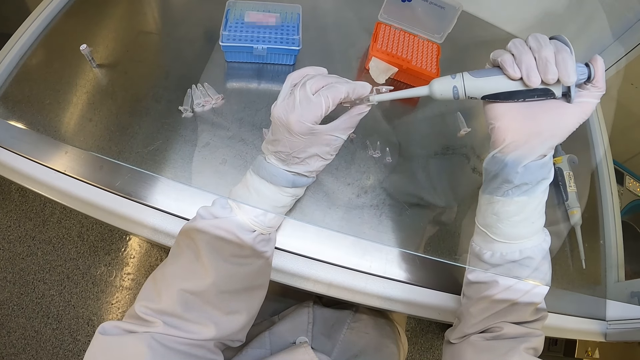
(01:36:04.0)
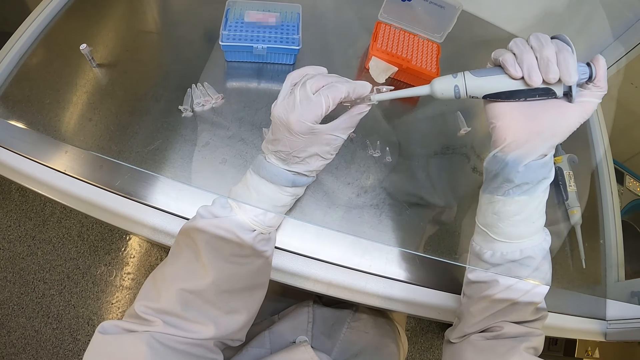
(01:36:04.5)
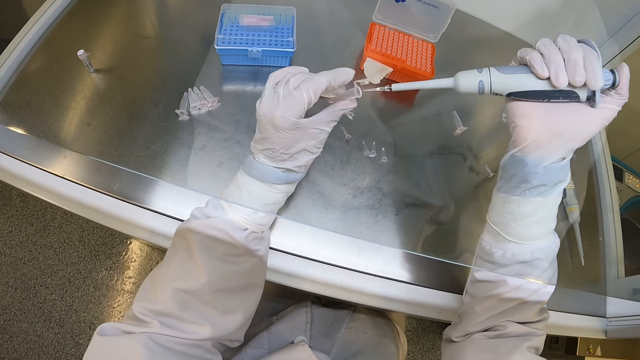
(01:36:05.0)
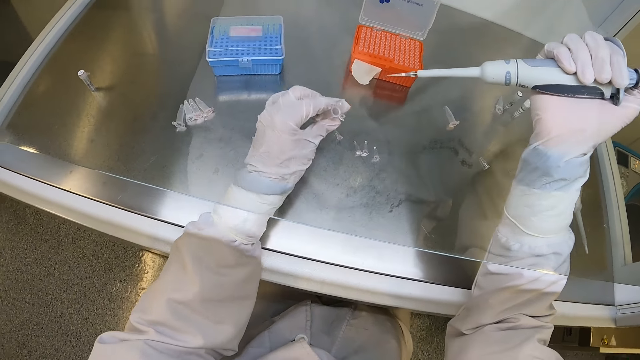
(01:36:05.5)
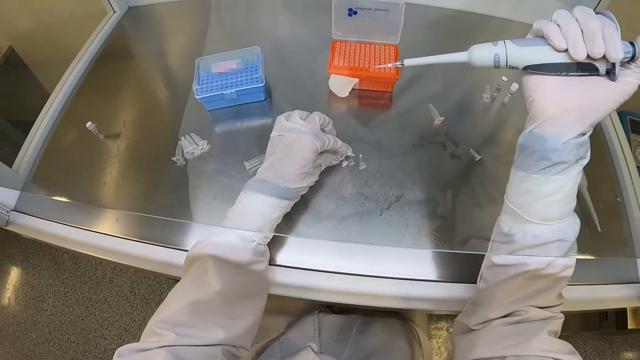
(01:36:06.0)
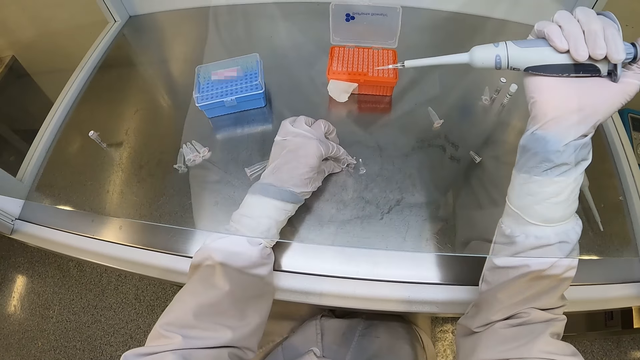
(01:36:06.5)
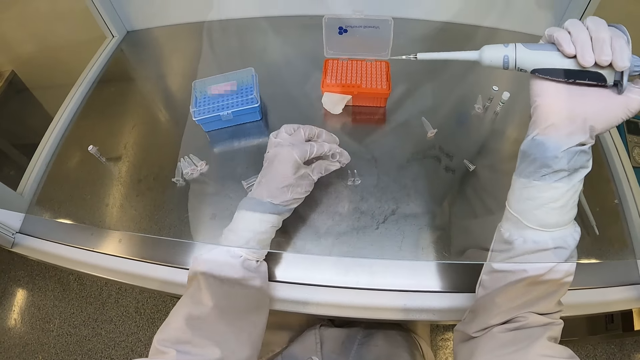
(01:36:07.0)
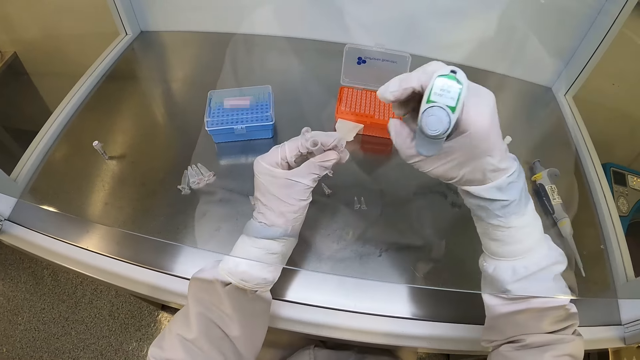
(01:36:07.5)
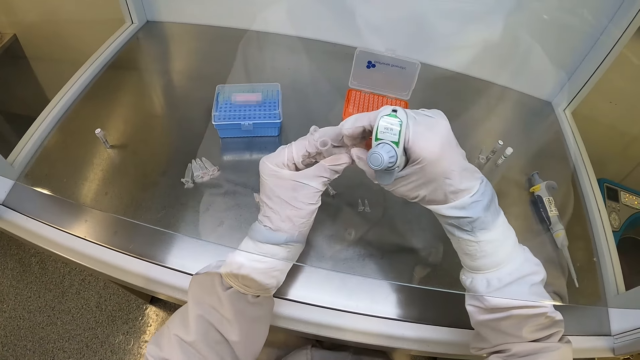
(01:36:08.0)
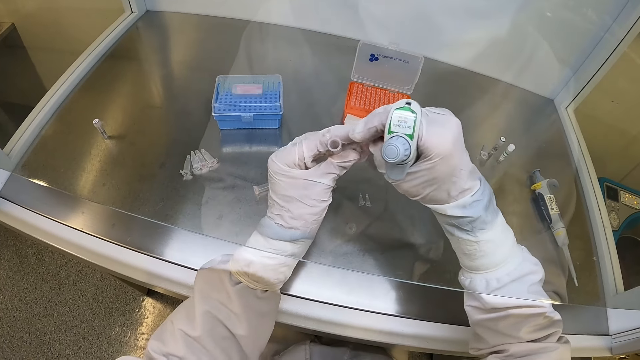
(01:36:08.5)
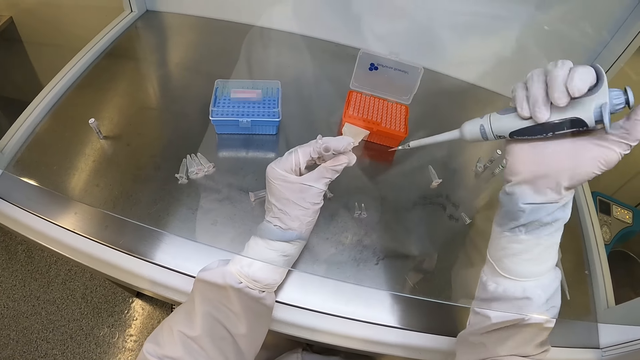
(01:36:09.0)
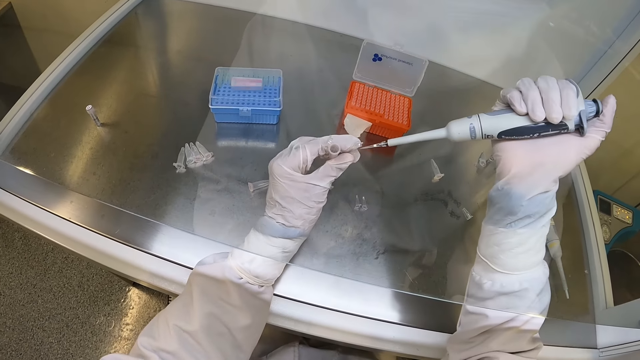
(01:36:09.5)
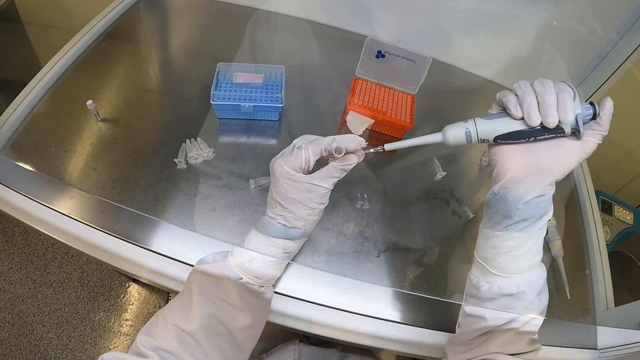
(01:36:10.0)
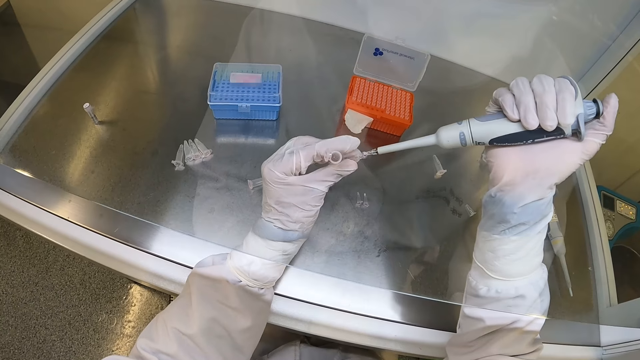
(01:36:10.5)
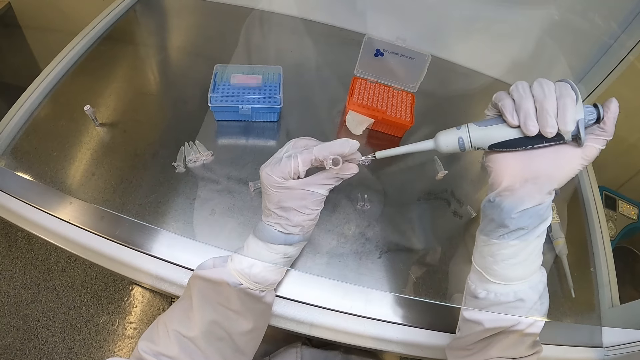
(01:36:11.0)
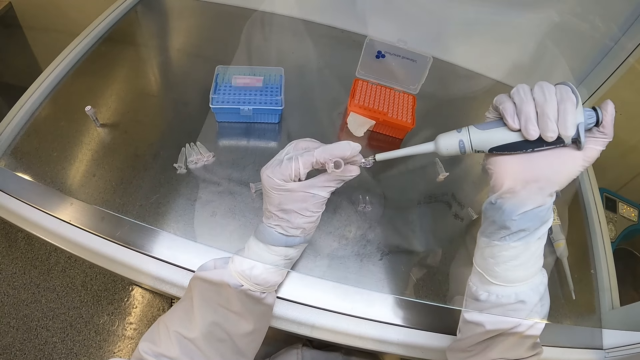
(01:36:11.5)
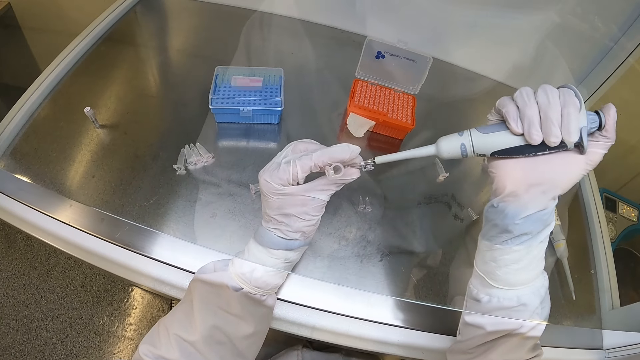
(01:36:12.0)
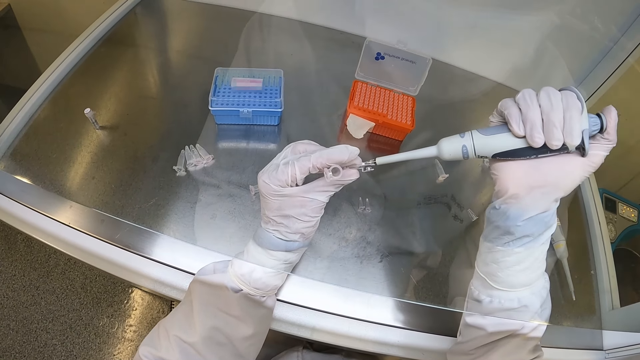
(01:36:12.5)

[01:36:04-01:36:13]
The camera wearer picks up a centrifuge tube from the lab workbench with his left hand. He puts the test tube on the table. He opens the centrifuge tube in his left hand with his right hand. He closes the test tube. He transfers some syrup into the centrifuge tube from the micropipette in his right hand.

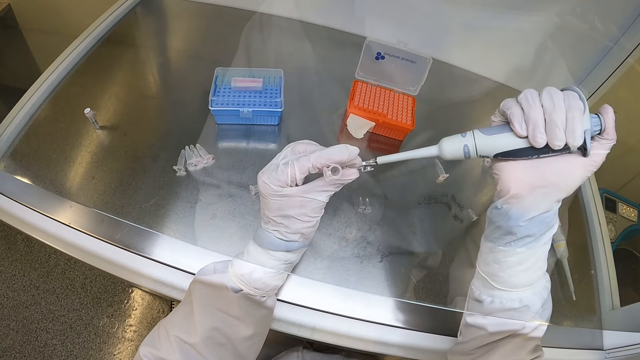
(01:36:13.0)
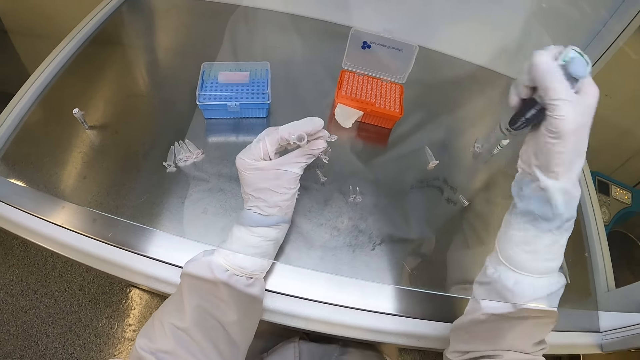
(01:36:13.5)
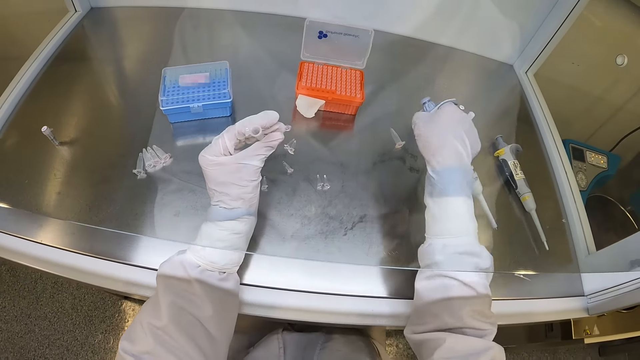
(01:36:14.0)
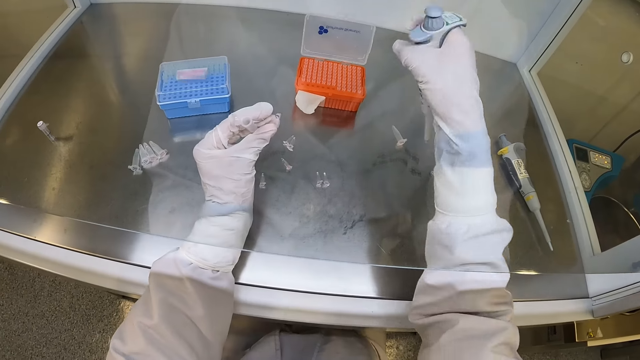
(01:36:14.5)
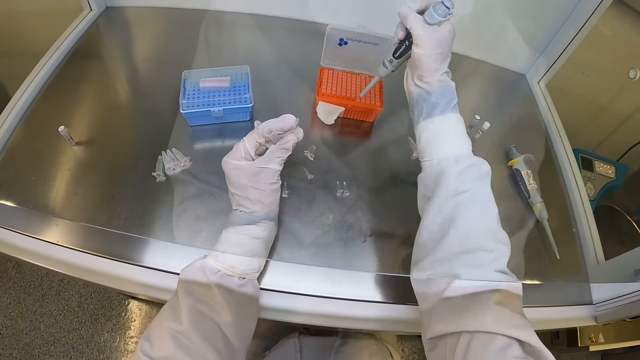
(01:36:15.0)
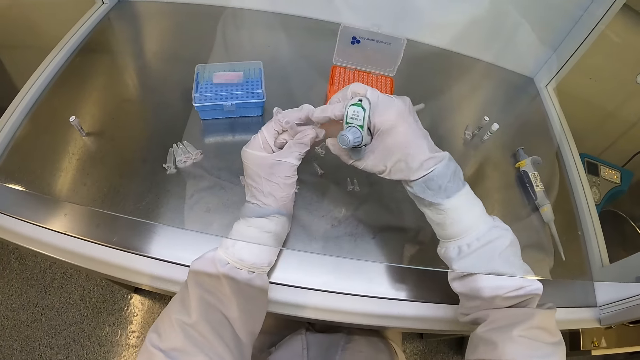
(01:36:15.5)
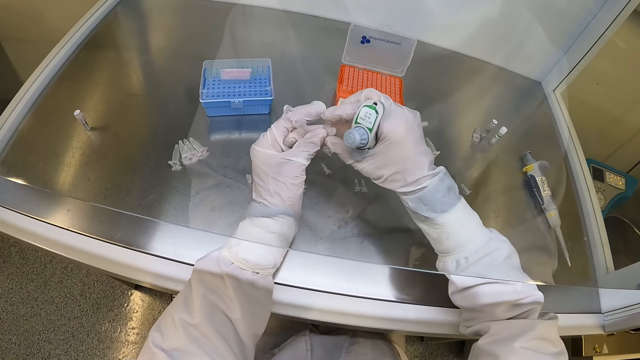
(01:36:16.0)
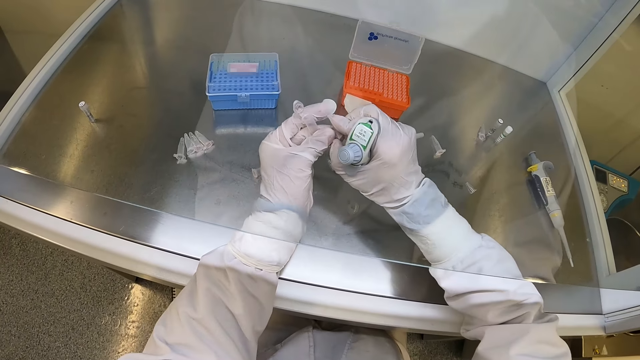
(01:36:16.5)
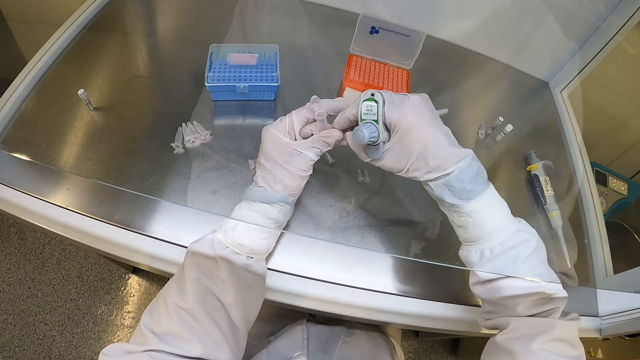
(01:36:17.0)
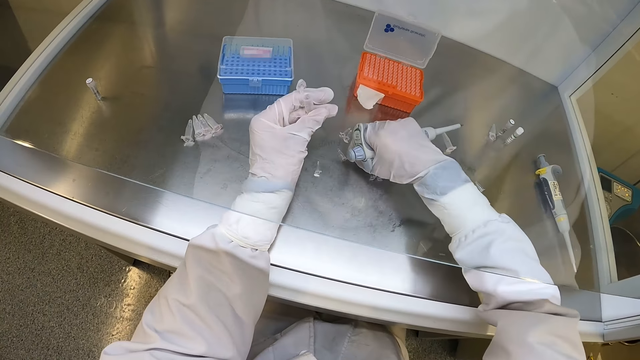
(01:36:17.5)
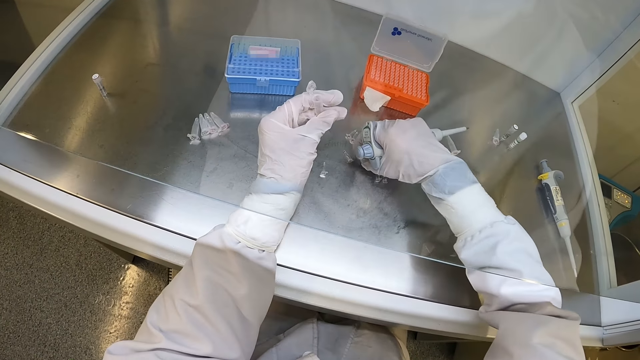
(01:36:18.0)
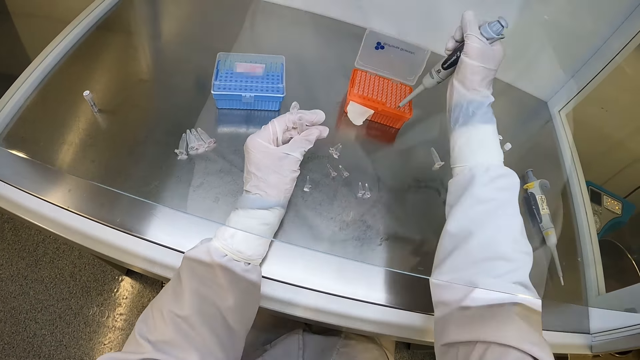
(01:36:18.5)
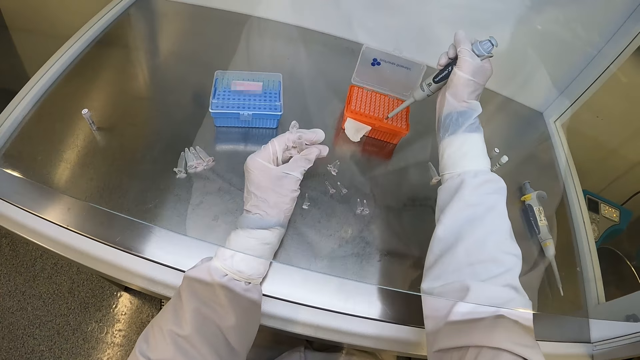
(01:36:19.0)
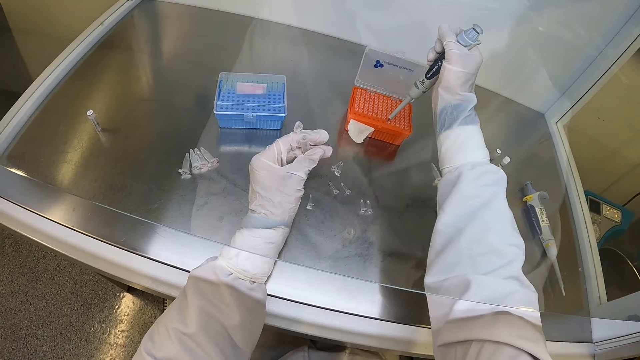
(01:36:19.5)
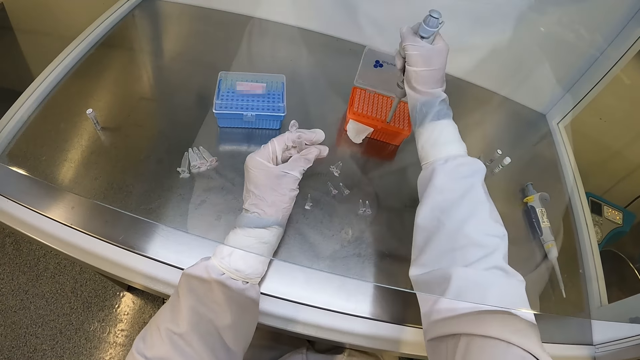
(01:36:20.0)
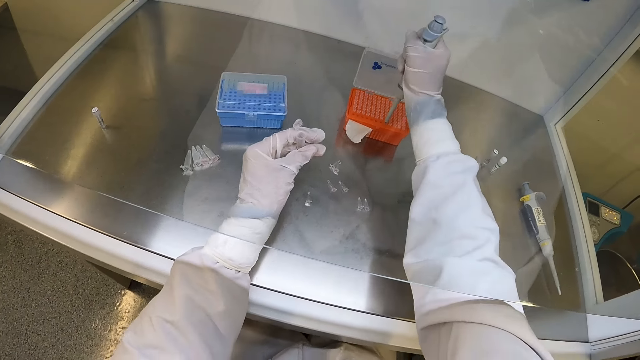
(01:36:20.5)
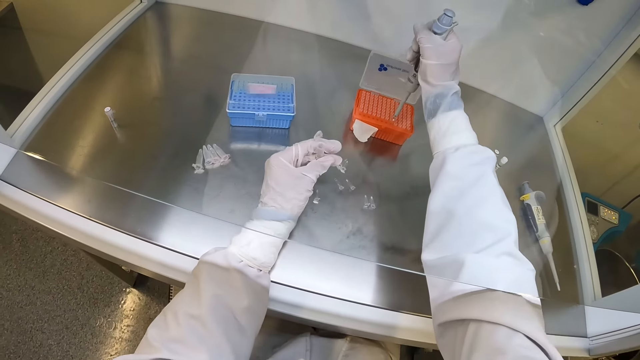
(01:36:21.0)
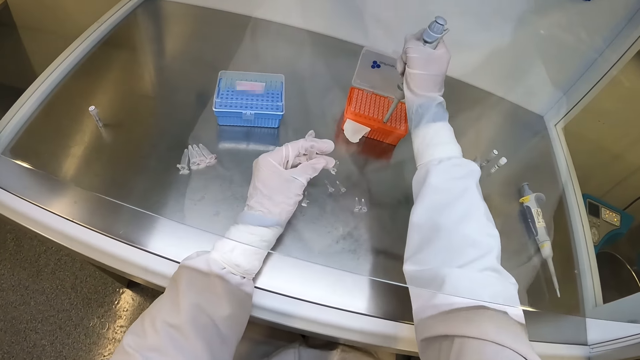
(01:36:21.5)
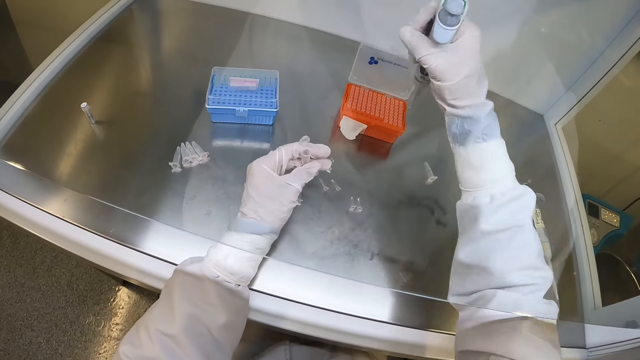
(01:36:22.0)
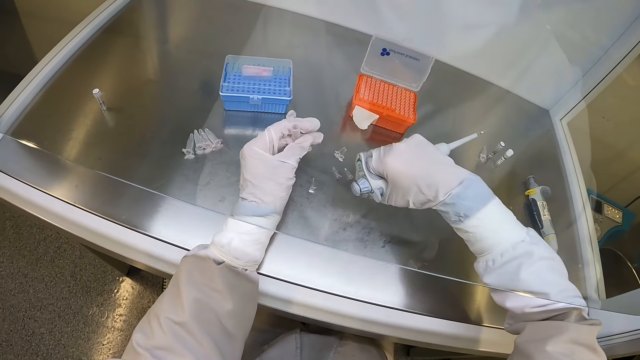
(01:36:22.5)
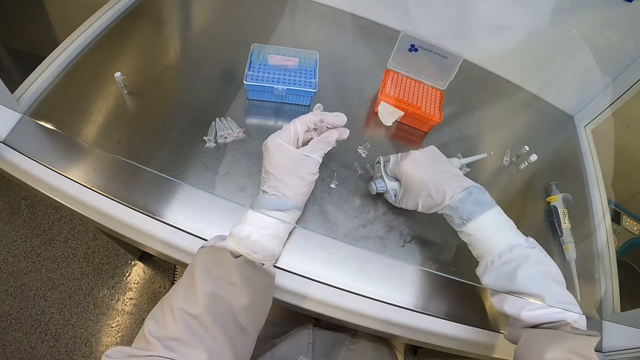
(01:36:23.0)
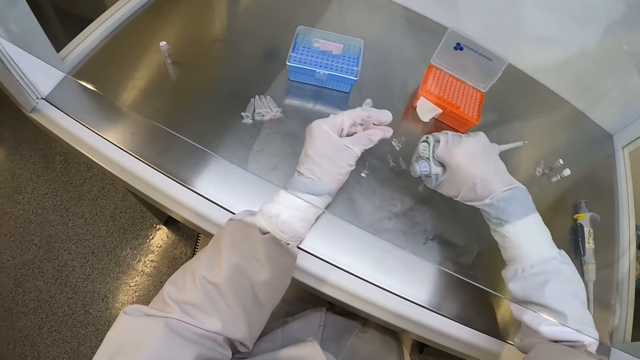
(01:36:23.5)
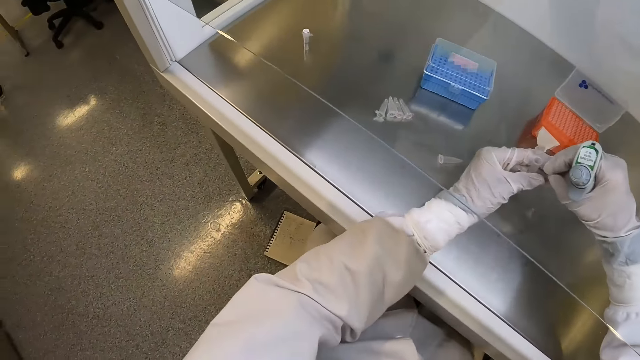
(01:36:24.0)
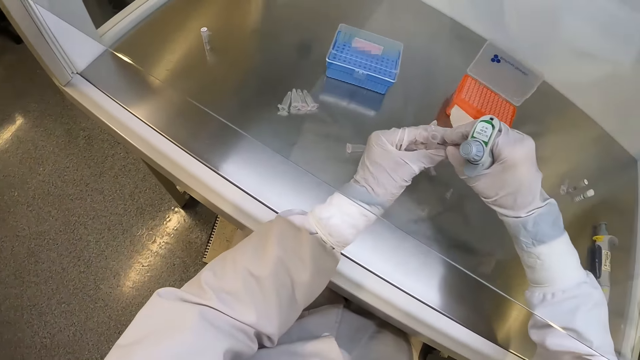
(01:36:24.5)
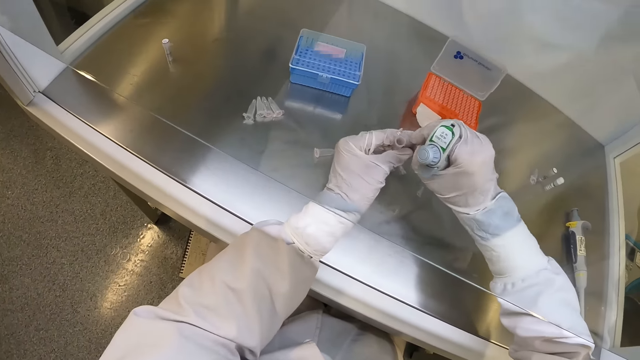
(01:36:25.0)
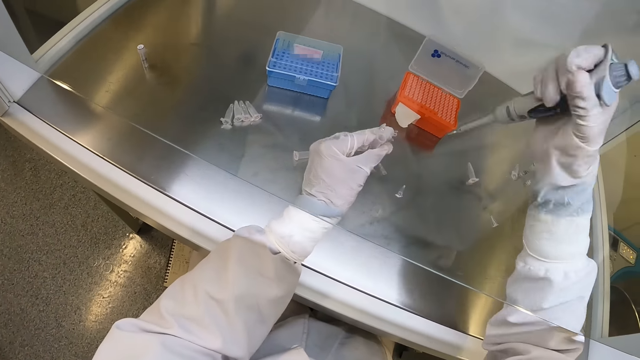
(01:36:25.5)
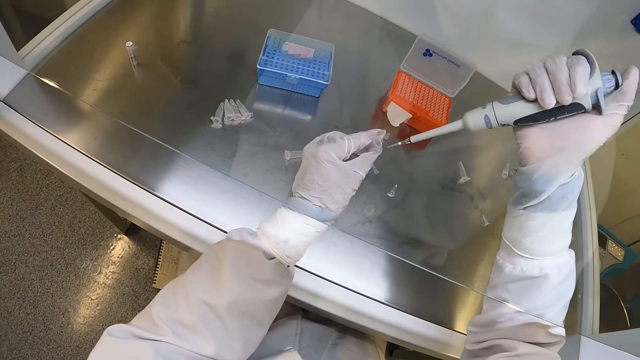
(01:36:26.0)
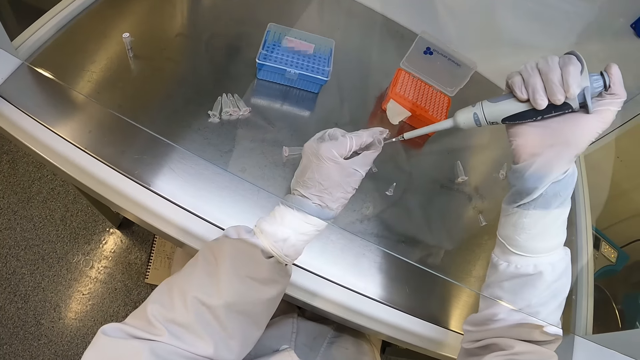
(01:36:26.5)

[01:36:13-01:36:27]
The camera wearer ejects the tip of the micropipette from the micropipette in his right hand. He closes the centrifuge tube in his left hand with his right hand. He picks up the centrifuge tube from his left hand with his right hand. He drops the centrifuge tube on the lab workbench with his right hand. He scoops the sample. He picks up a micropipette tip from the box of micropipette tips with the micropipette in his right hand. He picks up a centrifuge tube from the lab workbench with his right hand, passes the centrifuge tube to his left hand with his right hand, and opens the centrifuge tube in his left hand with his right hand. He transfers some syrup into the centrifuge tube from the micropipette in his right hand.
